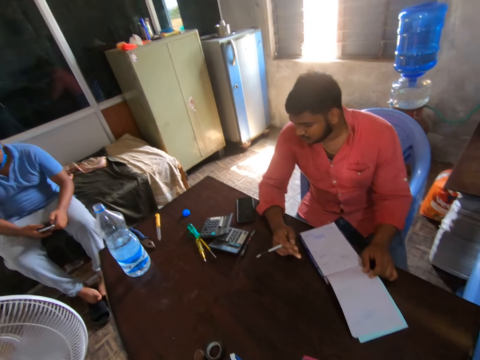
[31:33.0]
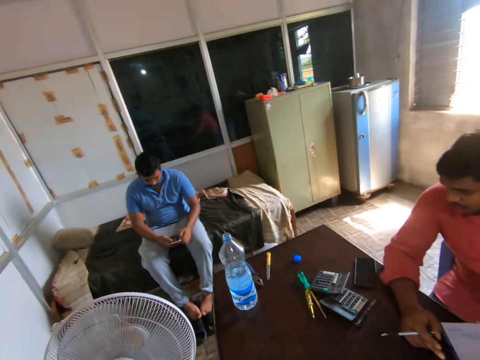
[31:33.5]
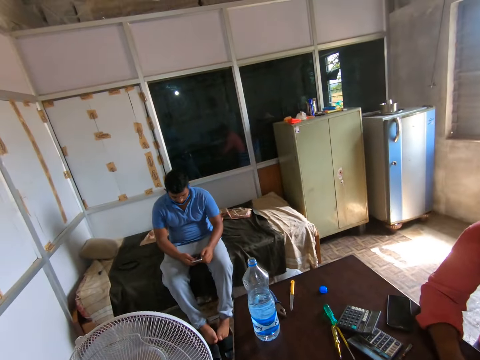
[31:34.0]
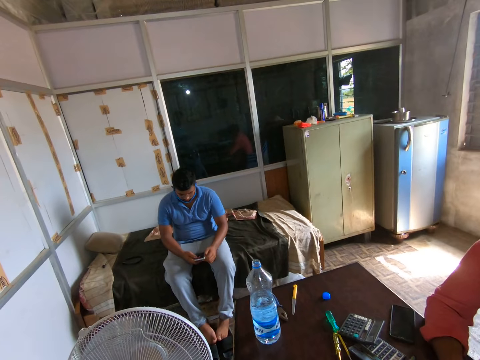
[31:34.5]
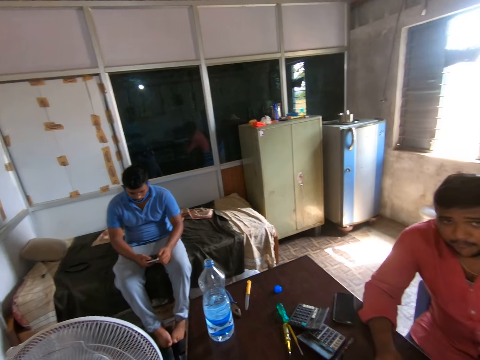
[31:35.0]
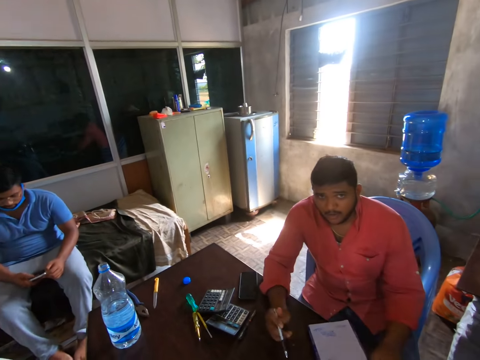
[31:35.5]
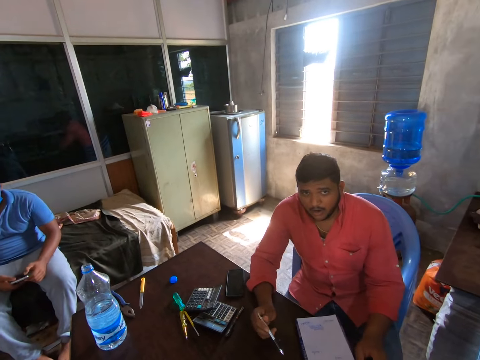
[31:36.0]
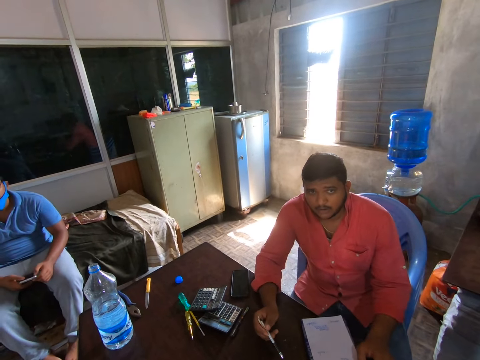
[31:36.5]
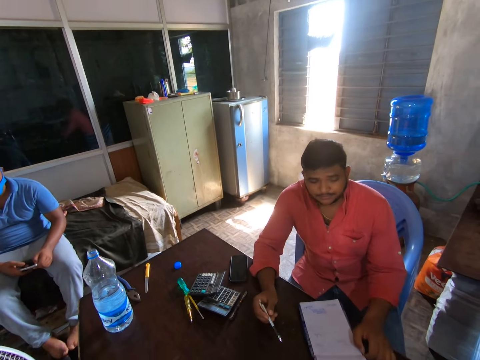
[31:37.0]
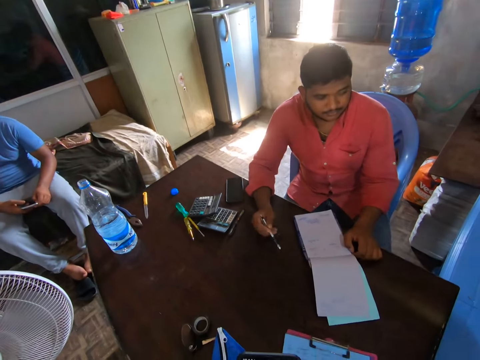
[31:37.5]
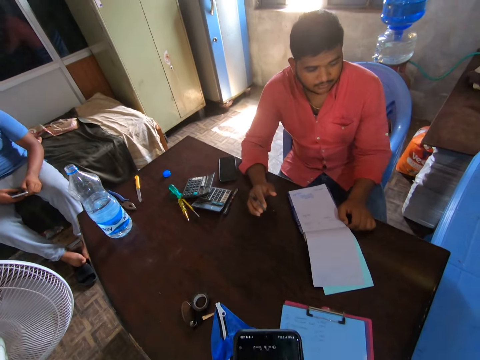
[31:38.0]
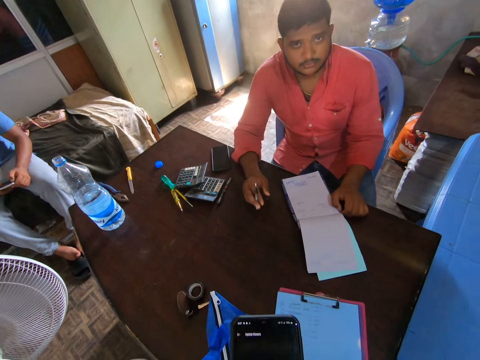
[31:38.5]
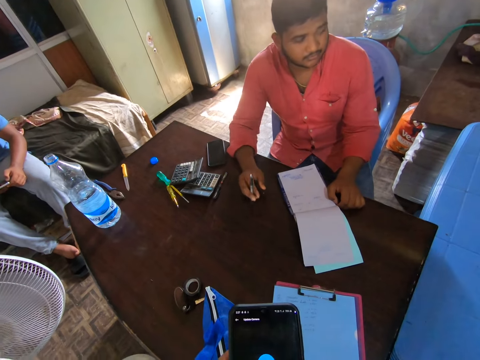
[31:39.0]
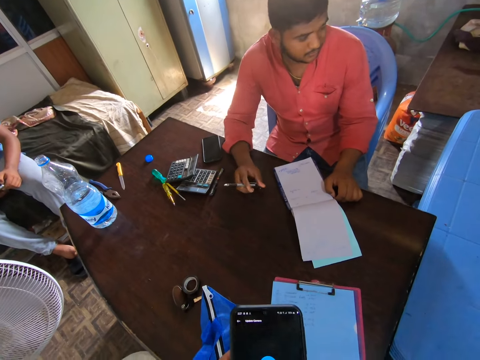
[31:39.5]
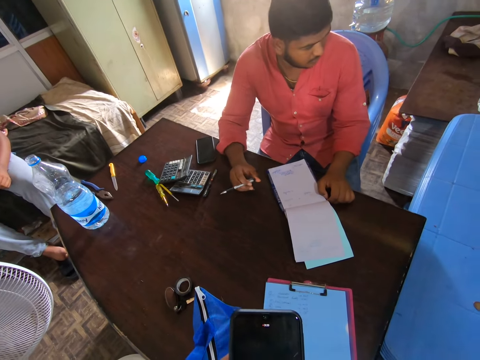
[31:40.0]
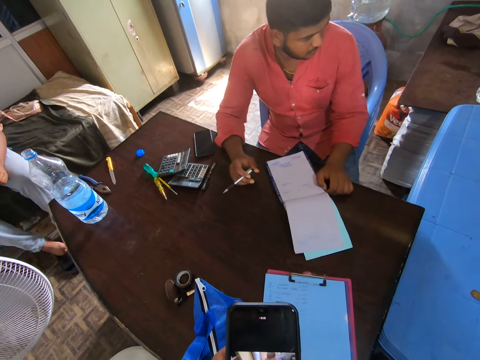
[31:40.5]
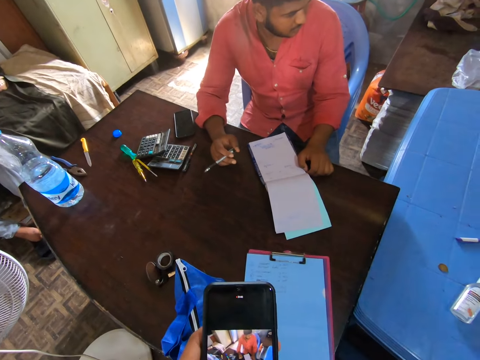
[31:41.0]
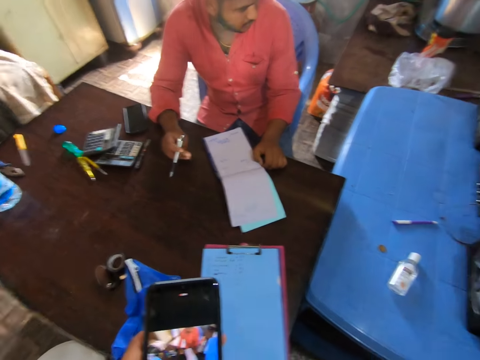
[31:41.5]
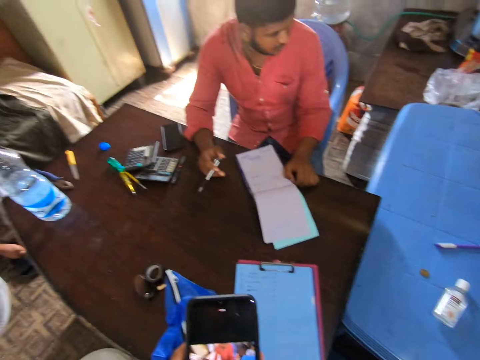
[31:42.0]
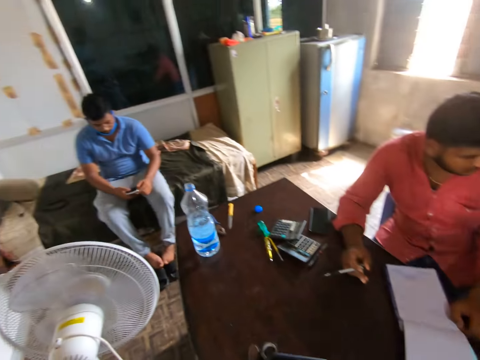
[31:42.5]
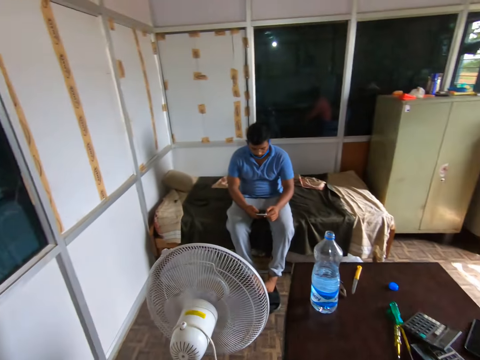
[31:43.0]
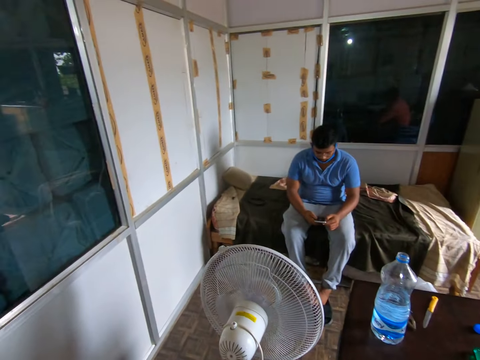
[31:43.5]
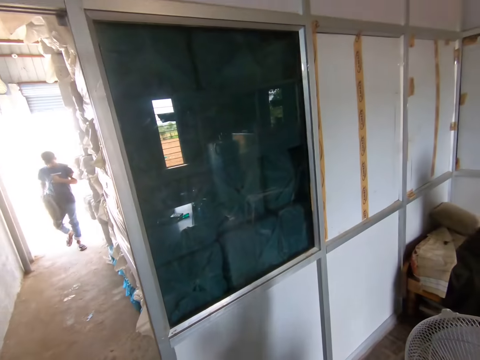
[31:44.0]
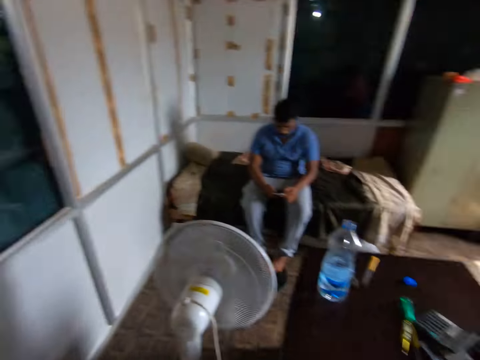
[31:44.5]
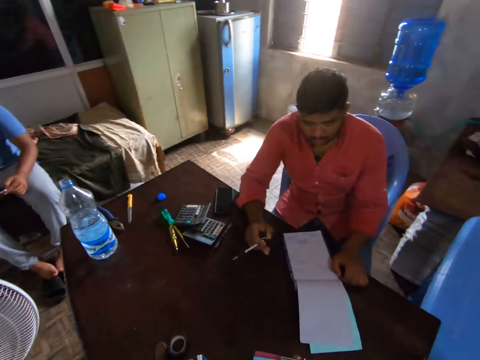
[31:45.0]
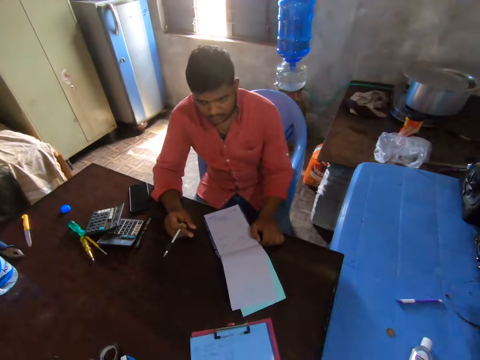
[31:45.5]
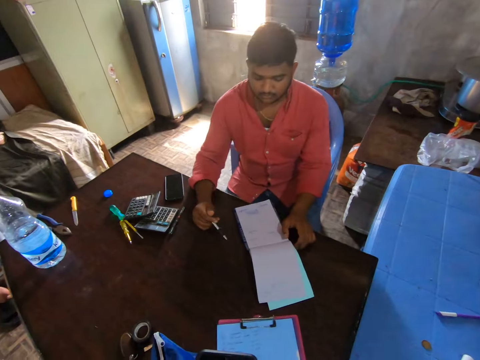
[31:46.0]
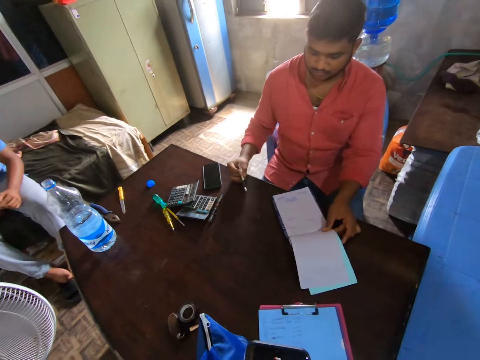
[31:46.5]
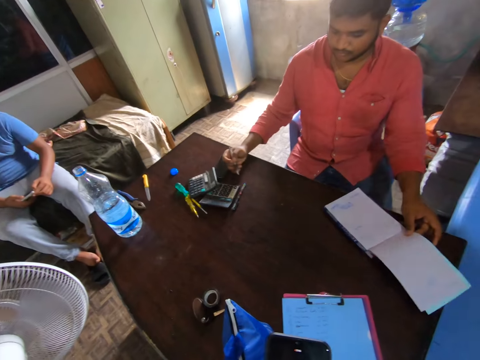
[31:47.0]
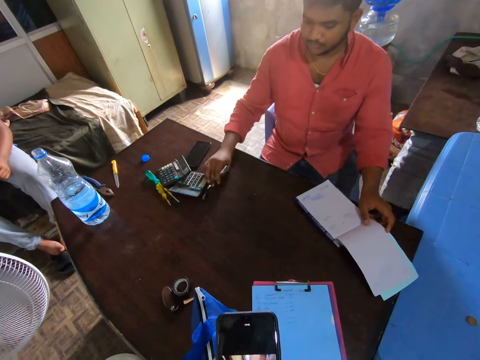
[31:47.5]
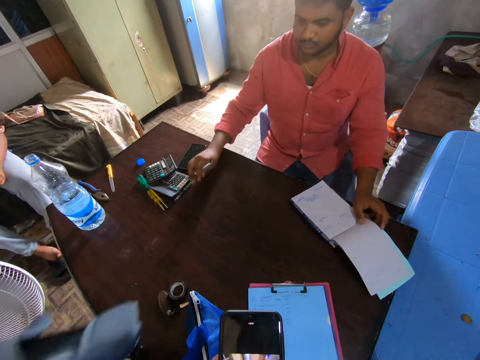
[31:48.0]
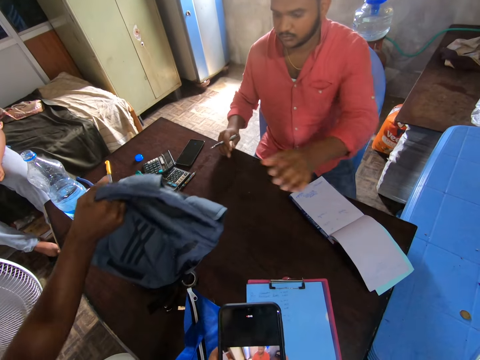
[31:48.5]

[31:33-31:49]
A man scrolls on the phone. The camera wearer converses. Another man hits a pen on the table. The camera wearer scrolls the phone. They look around. The other man moves calculators on the table and takes a bag from another person.
